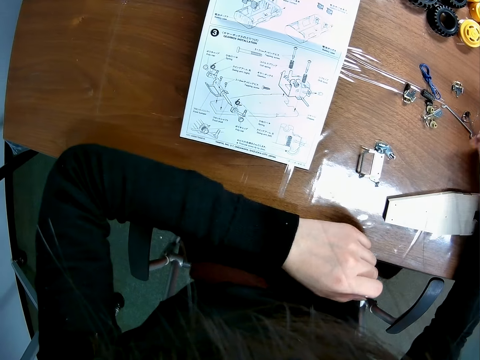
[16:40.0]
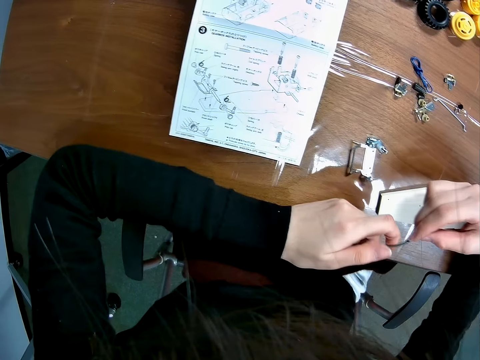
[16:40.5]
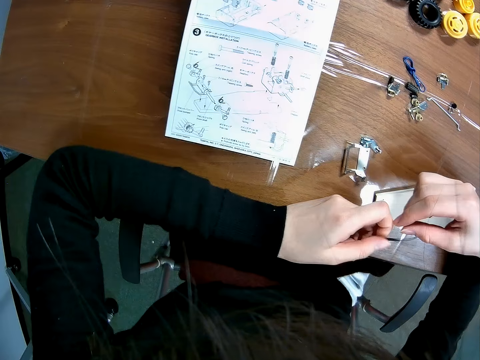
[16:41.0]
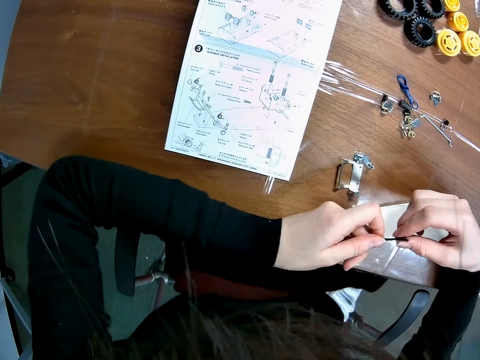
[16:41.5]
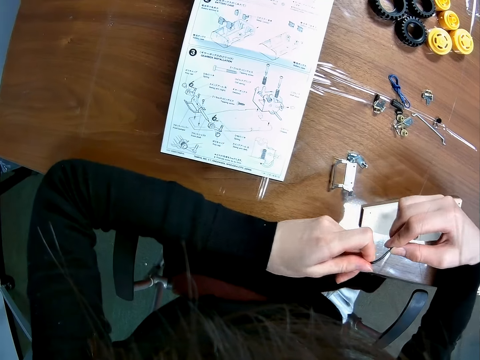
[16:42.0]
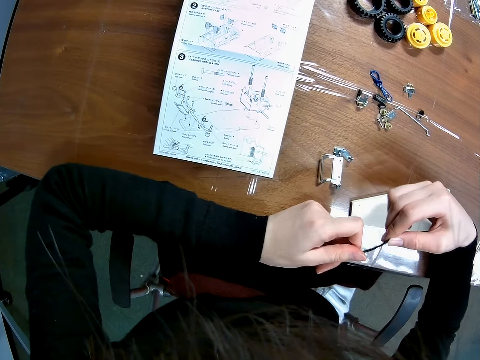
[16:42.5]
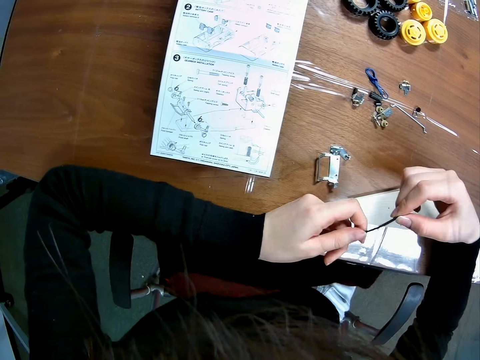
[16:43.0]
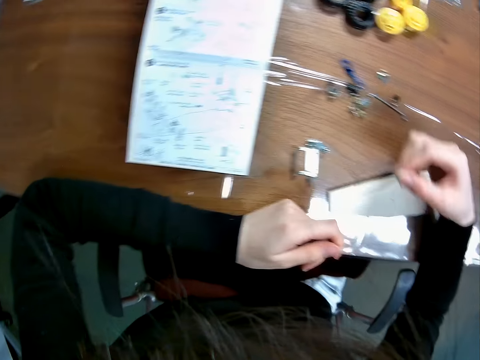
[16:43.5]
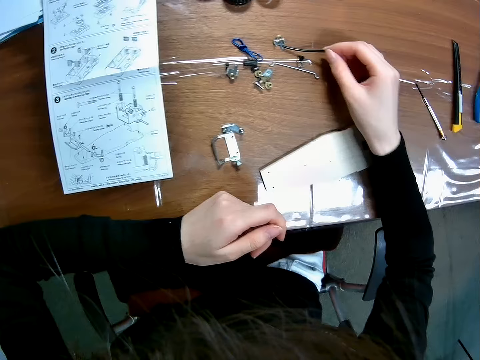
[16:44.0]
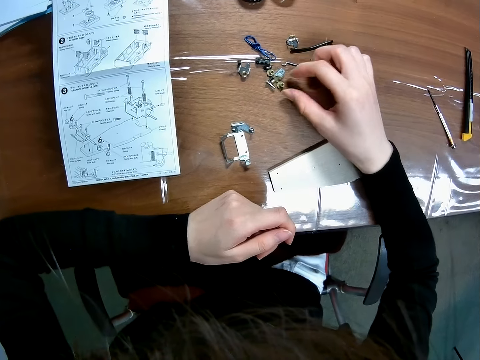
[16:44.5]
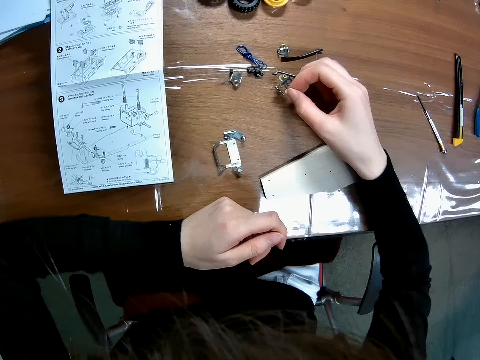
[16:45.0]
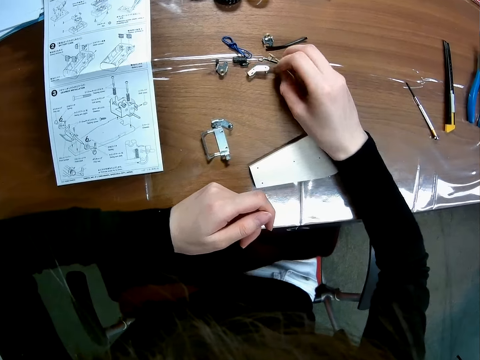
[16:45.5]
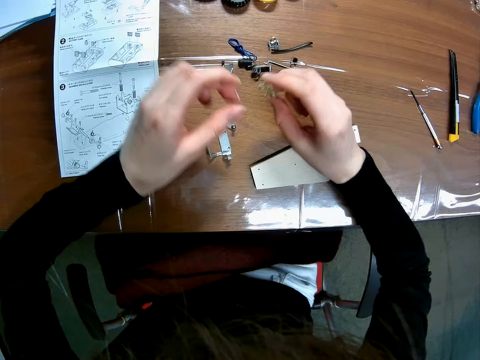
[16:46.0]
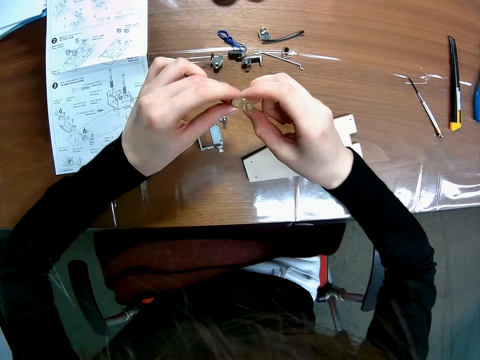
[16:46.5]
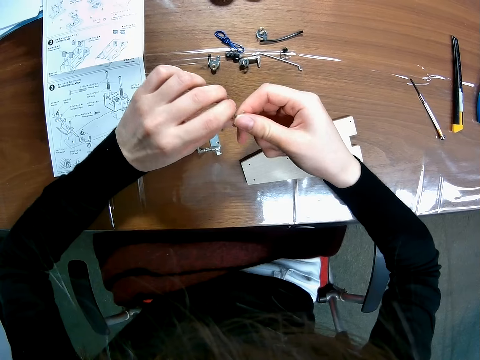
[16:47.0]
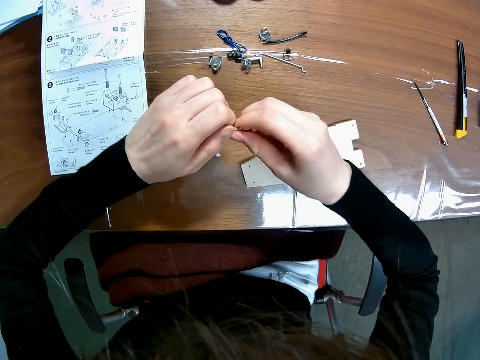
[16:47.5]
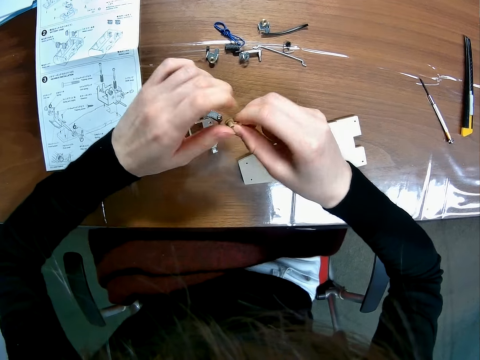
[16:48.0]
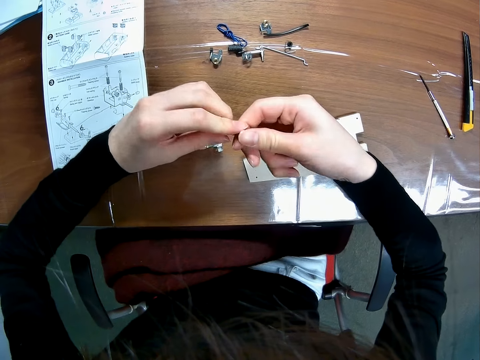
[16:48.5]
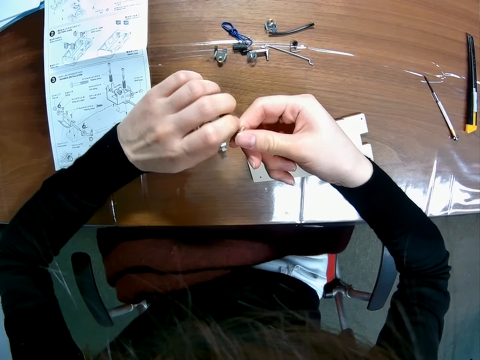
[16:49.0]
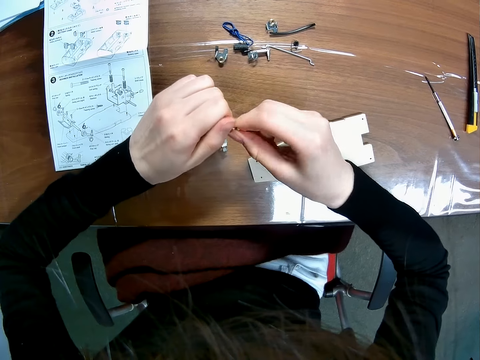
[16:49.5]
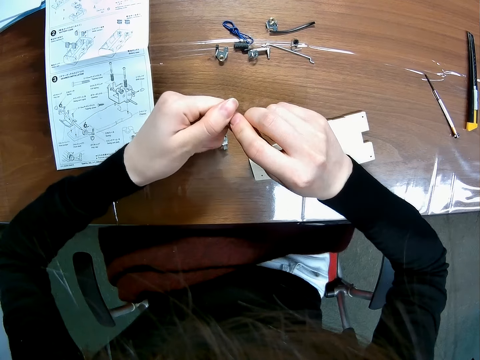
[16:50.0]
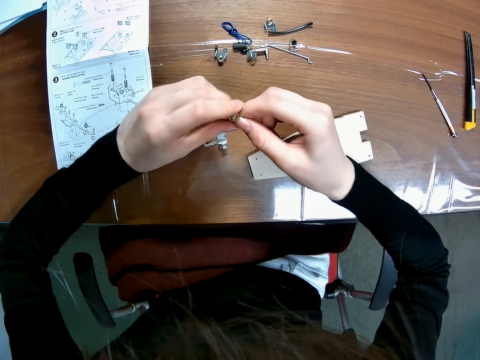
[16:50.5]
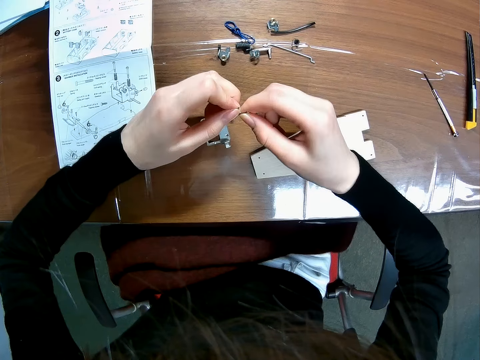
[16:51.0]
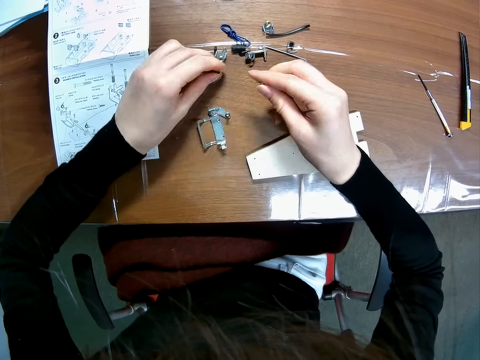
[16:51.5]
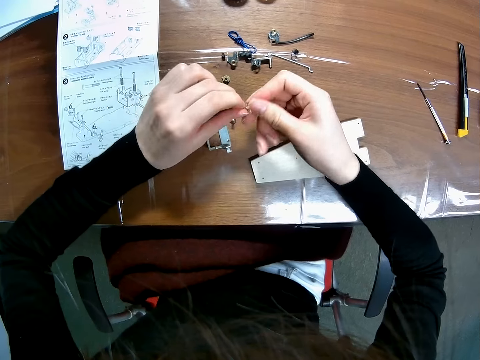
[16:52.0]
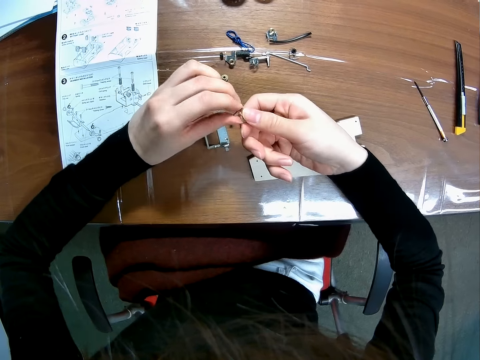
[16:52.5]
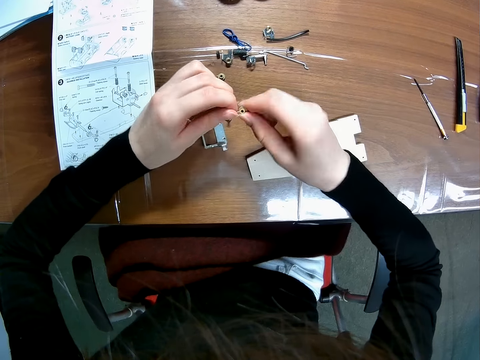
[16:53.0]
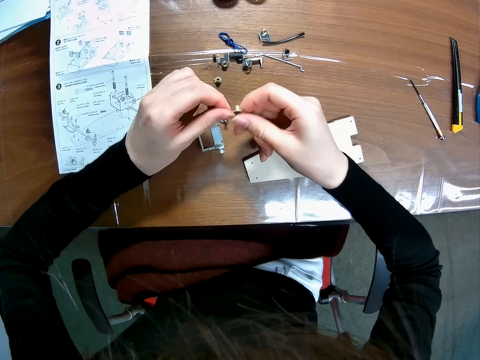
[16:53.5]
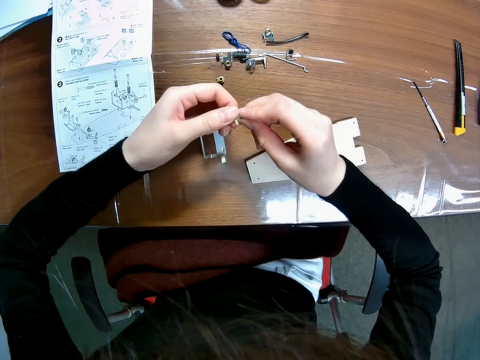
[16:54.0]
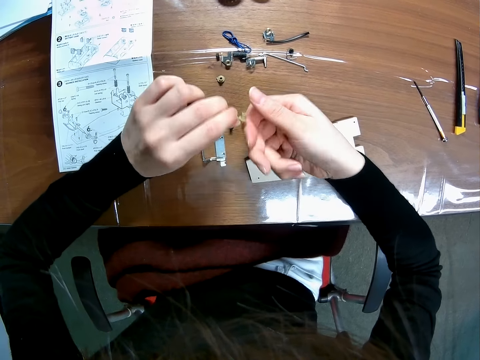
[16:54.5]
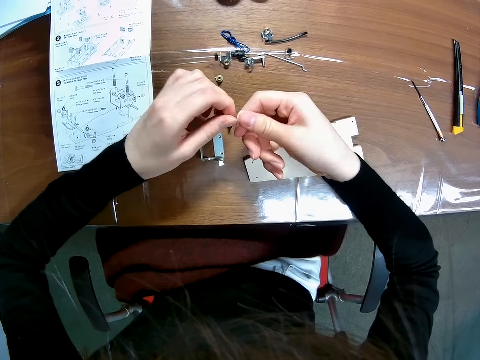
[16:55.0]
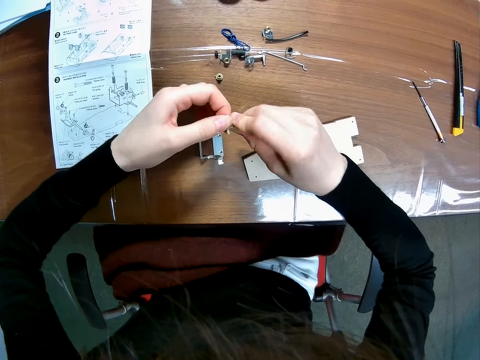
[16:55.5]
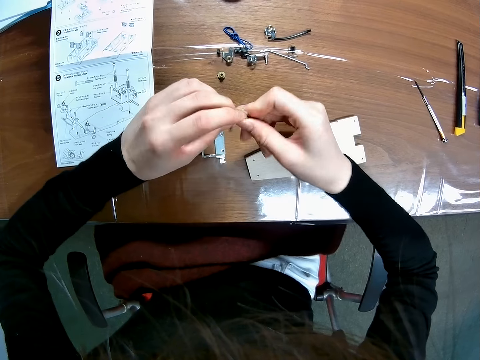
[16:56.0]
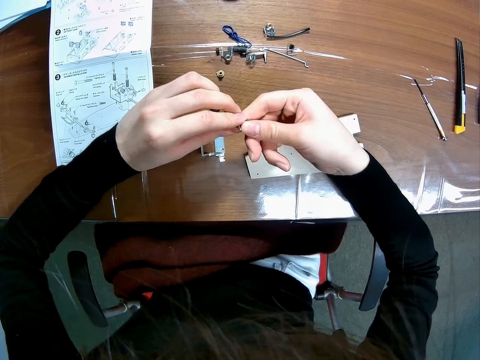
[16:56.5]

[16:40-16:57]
The camera wearer picks up a component on the table with her right hand. She looks at something. She drops the component on the table. She picks up a component on the table with her right hand. She unscrews the component. She fixes something. She drops one part of the component on the table. She unscrews the component. She fixes something.

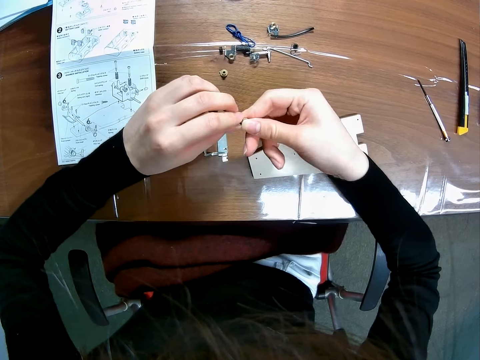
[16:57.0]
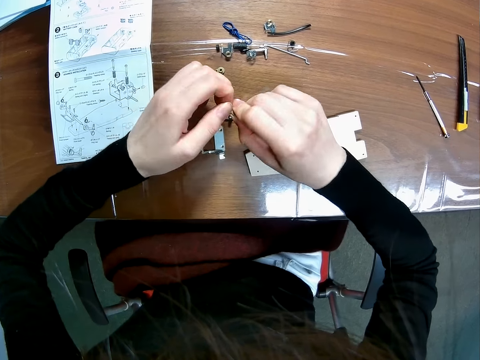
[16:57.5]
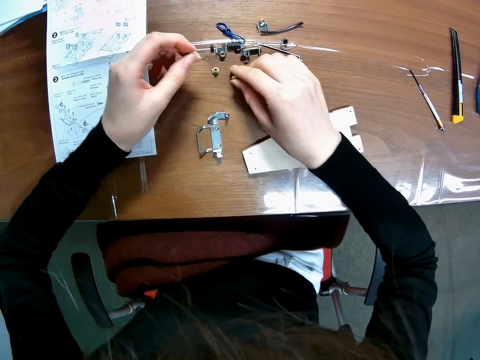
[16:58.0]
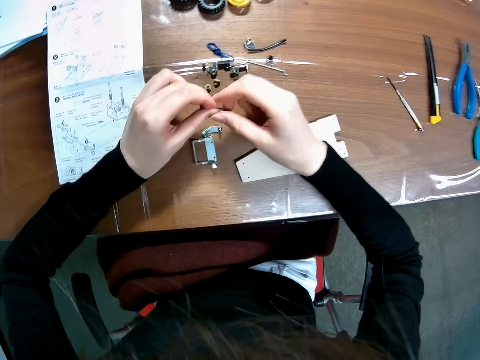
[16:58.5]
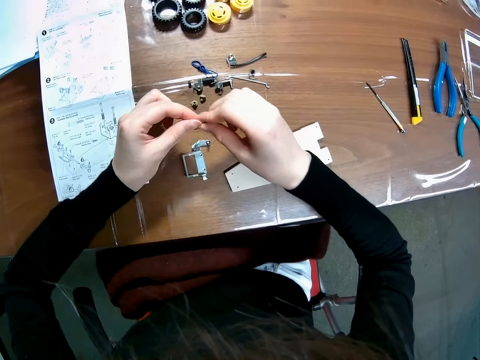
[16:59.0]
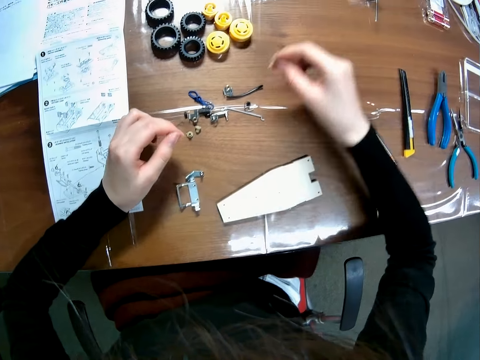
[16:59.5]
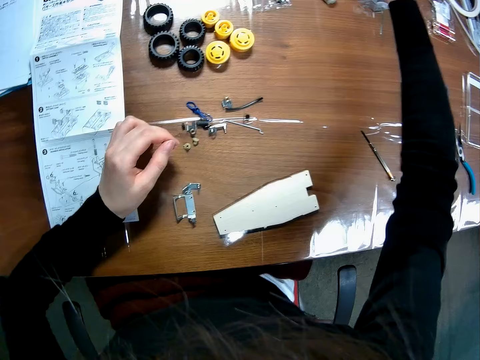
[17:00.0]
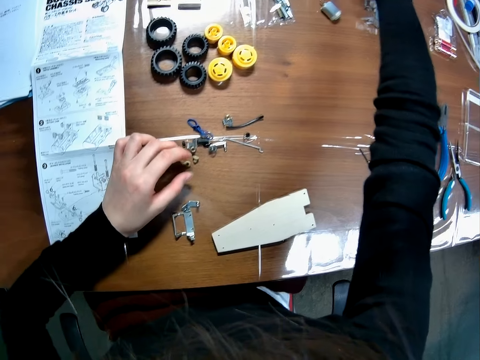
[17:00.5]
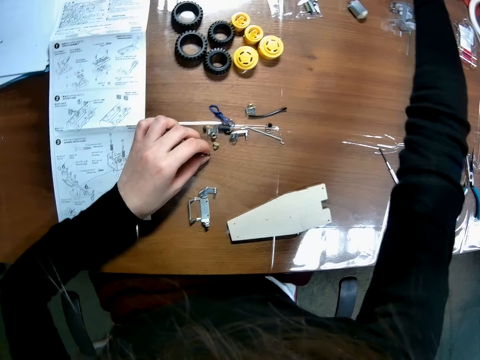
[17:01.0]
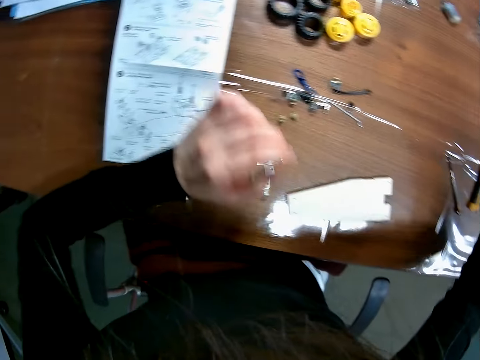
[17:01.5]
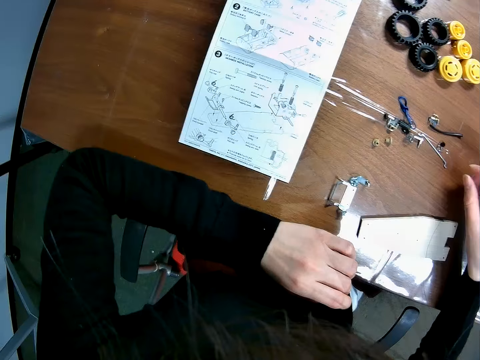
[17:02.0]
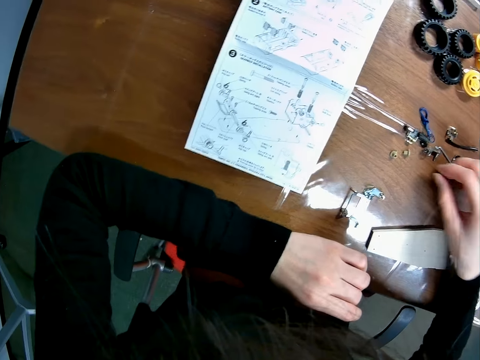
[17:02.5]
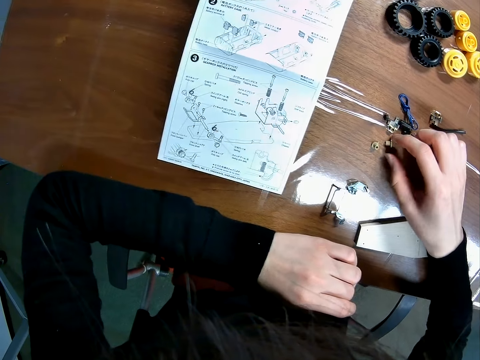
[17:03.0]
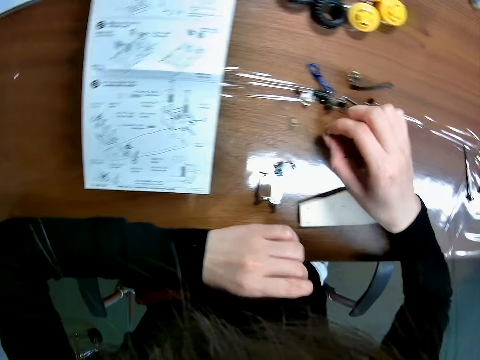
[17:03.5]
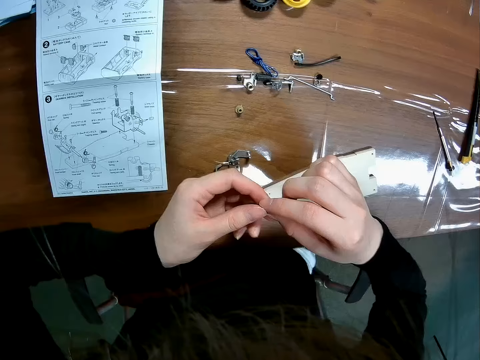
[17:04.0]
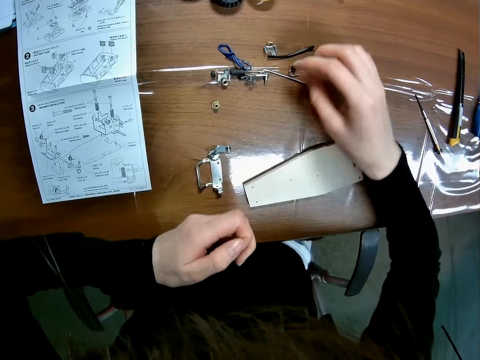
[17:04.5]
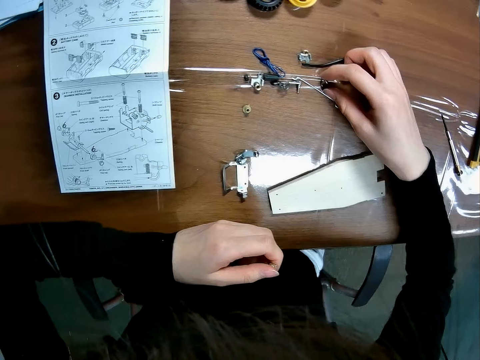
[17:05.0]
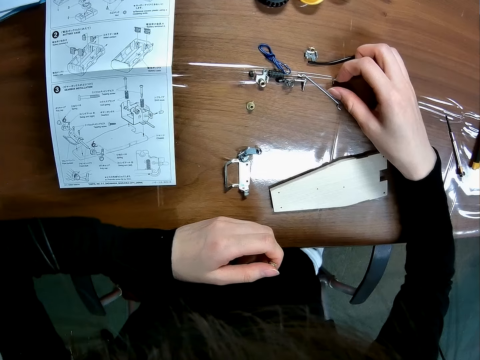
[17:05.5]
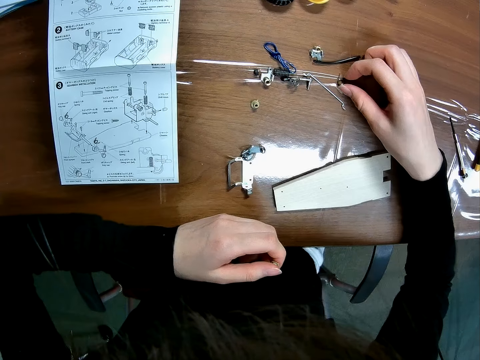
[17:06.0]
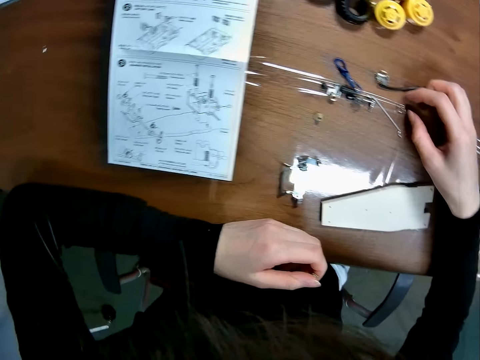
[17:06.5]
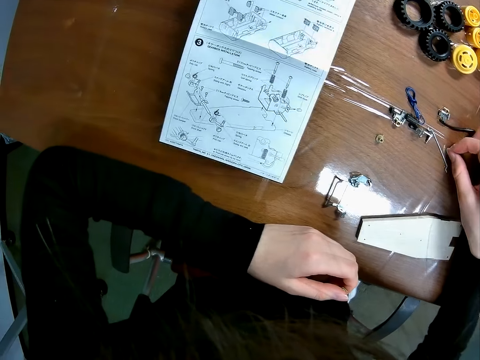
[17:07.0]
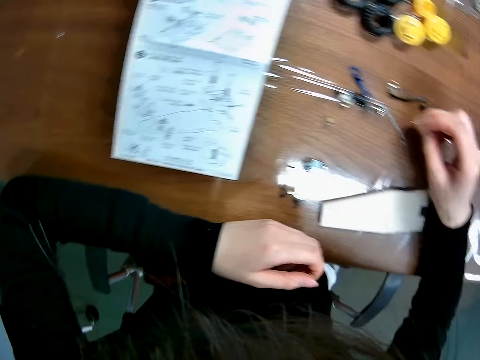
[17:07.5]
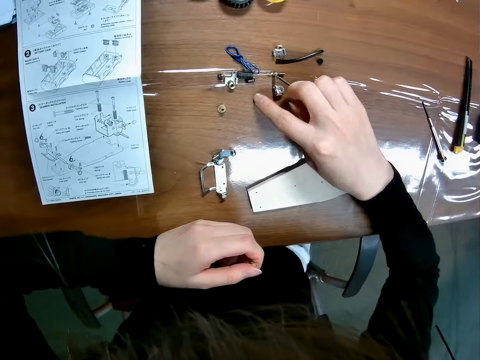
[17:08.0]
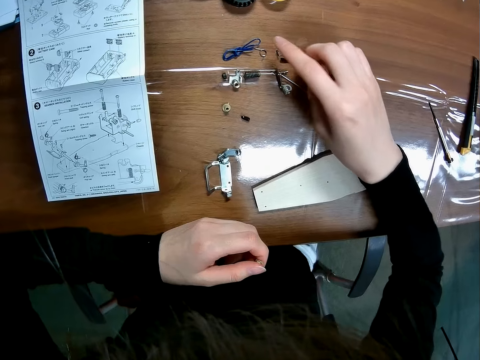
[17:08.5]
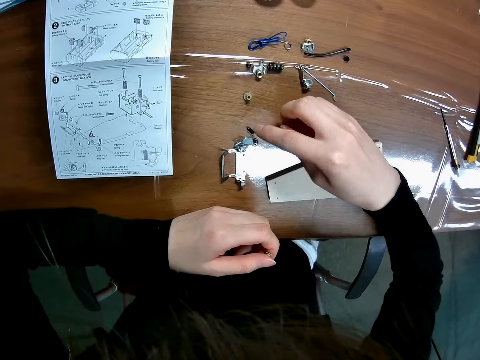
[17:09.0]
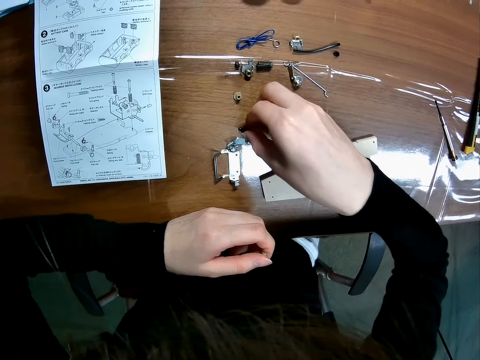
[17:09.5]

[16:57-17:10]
The camera wearer drops another part of the component on the table. They drop the other part of the component on the table. They pick up the component on the table with her right hand, switch the component on the table to her left hand, and pick up a component on the table with his right hand. They touch the components on the table.
